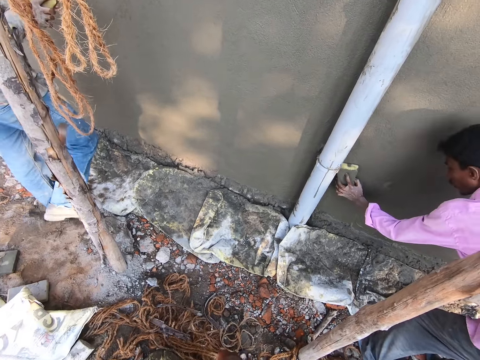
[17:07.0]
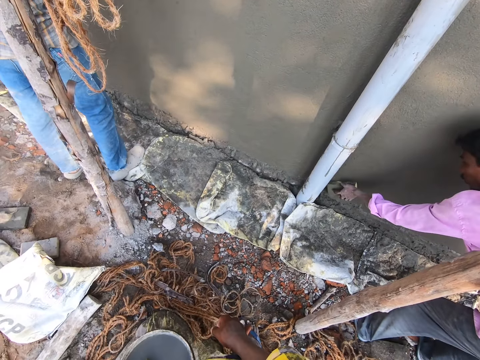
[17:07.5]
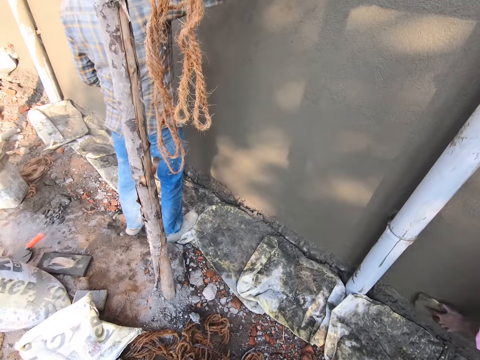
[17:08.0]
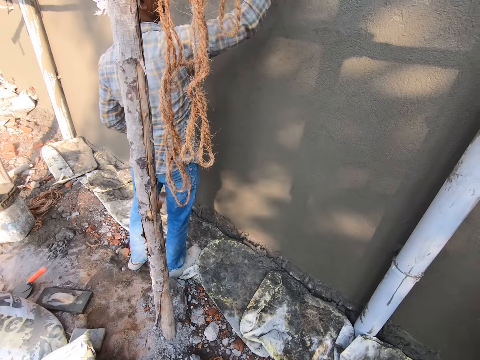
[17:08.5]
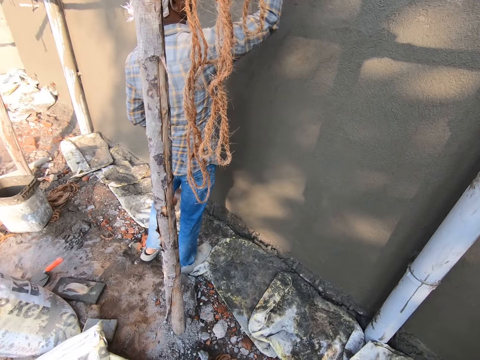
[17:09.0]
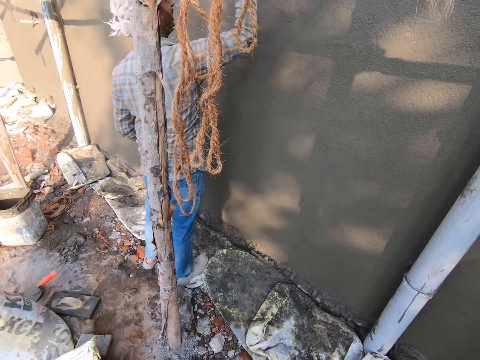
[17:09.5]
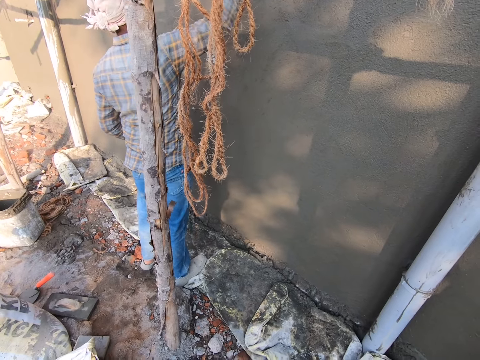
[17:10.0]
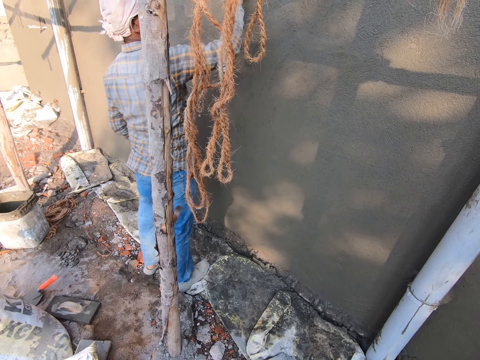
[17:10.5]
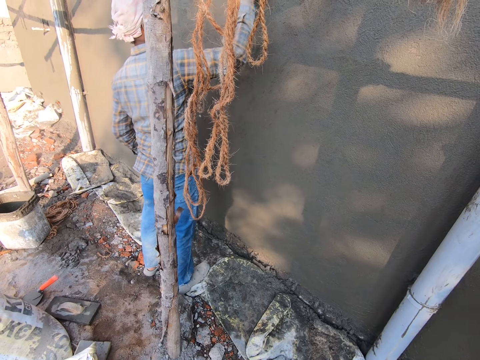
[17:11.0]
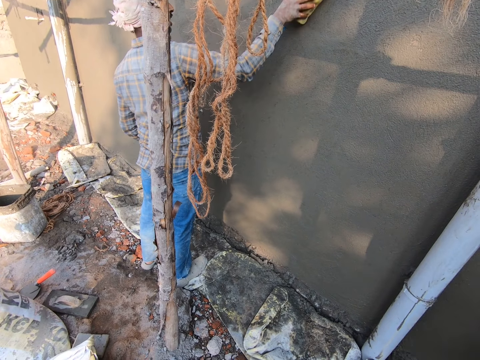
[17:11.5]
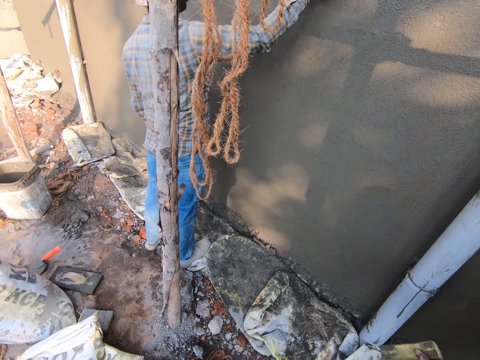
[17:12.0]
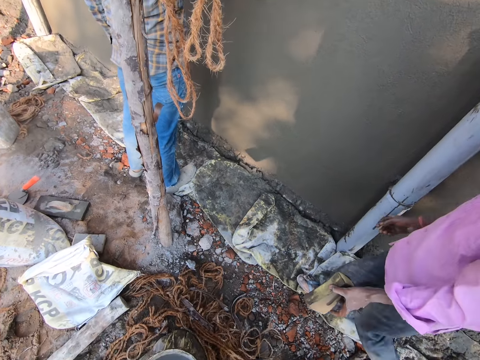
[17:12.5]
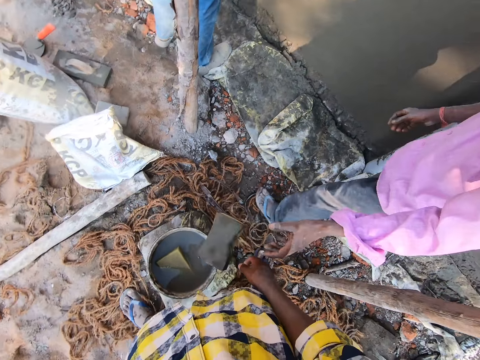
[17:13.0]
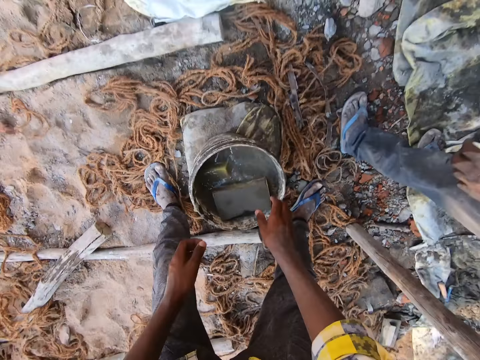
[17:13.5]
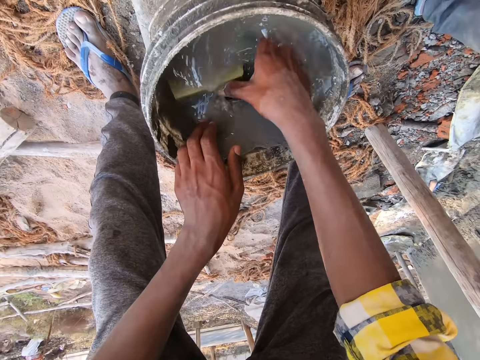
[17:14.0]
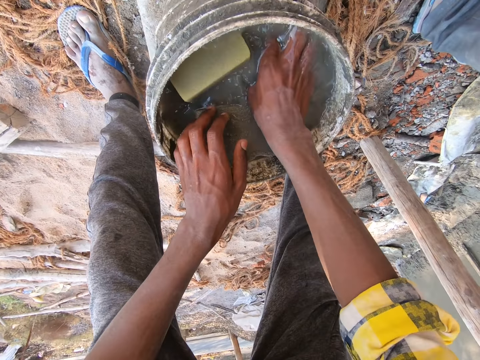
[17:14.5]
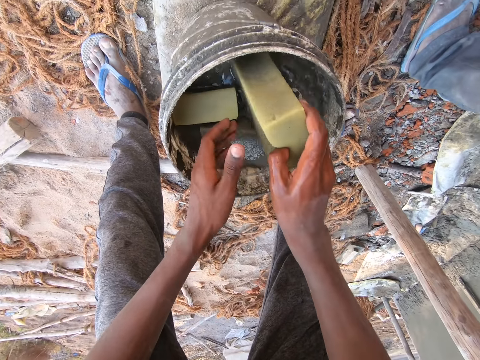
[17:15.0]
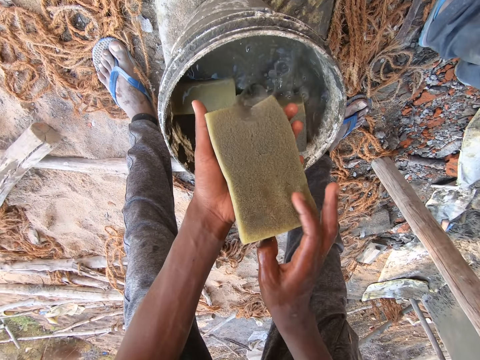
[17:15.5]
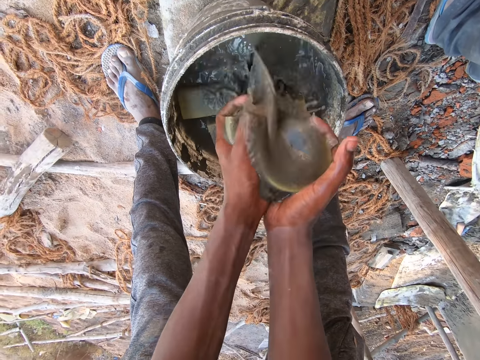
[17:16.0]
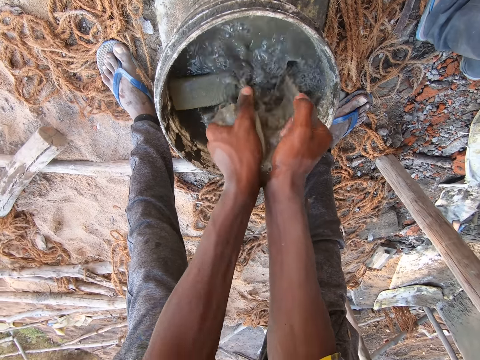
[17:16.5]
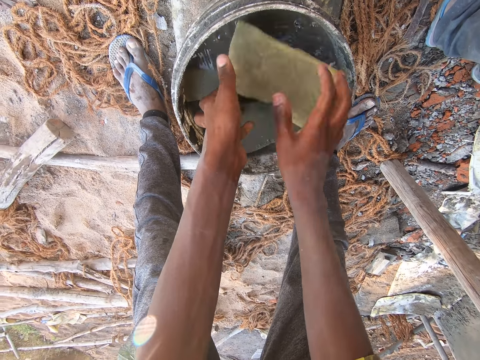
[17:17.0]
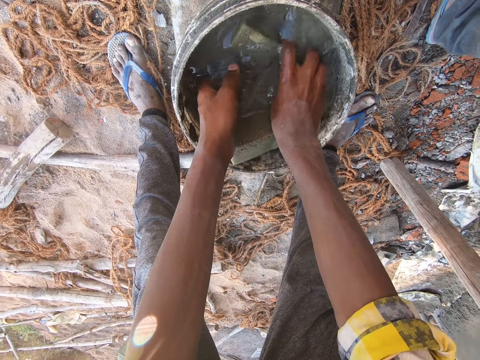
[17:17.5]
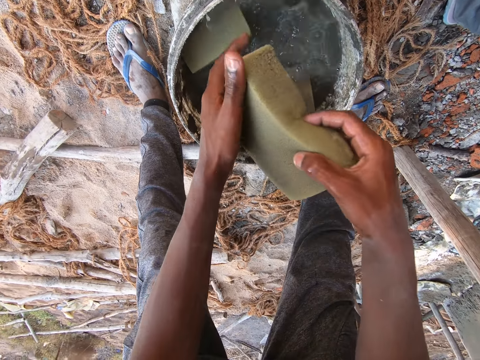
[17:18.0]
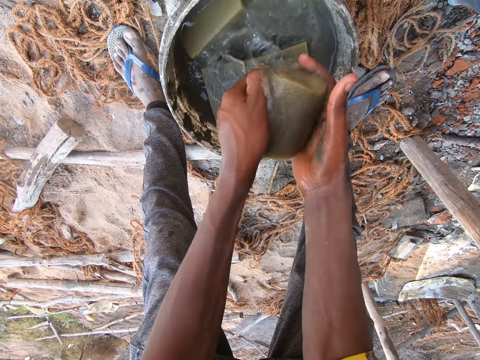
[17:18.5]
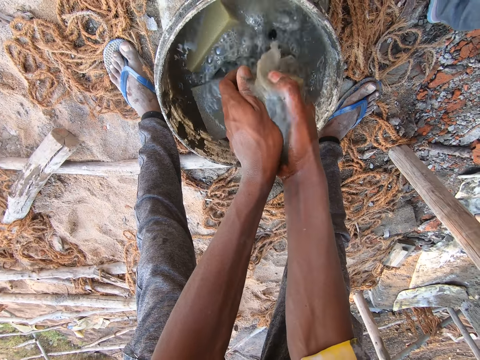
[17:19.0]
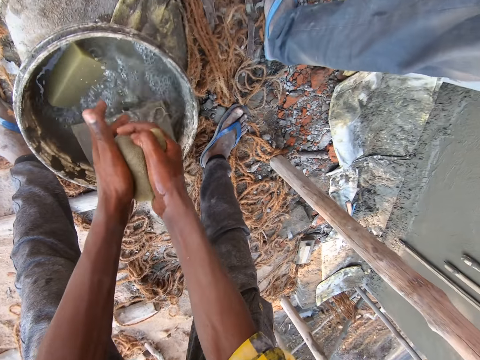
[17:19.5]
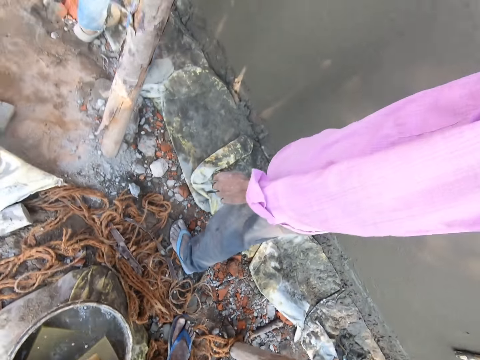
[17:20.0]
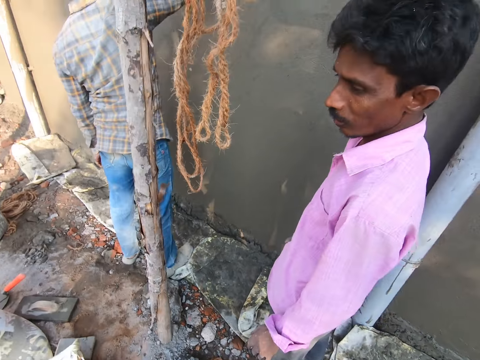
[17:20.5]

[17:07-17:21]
A man softens the wall with a cleaning sponge. Another man wipes the wall with a mattress. The second man softens the wall with a sponge. The first man throws the cleaning sponge in a bucket. The camera wearer picks a sponge from the water with both hands. They squeeze water from the sponge with both hands, dip the sponge in the water, and squeeze water from the sponge with both hands.

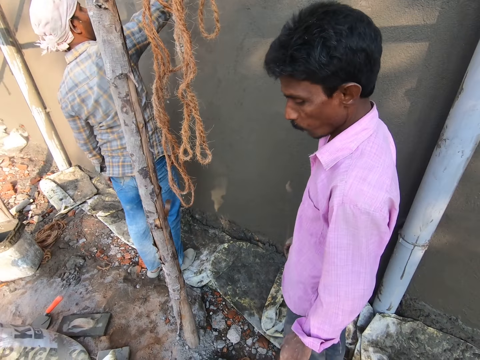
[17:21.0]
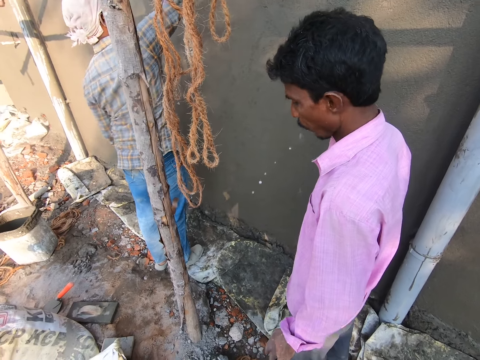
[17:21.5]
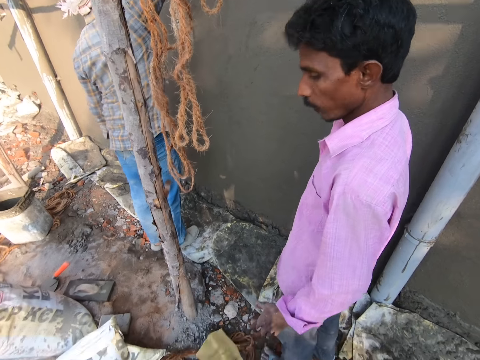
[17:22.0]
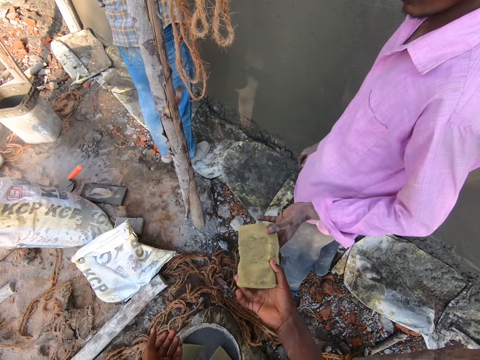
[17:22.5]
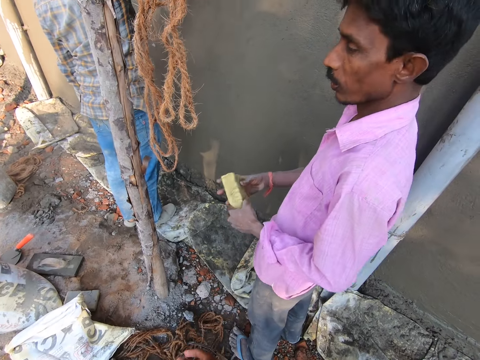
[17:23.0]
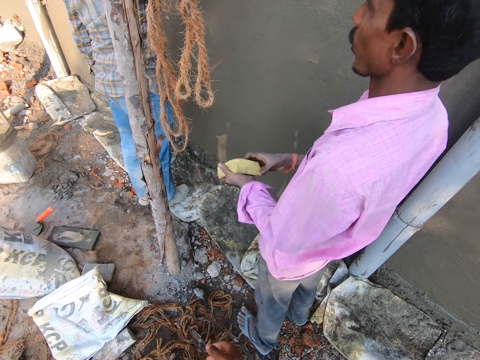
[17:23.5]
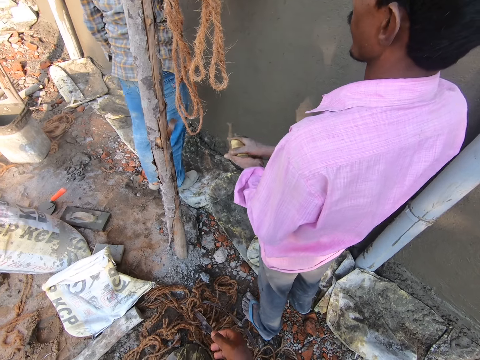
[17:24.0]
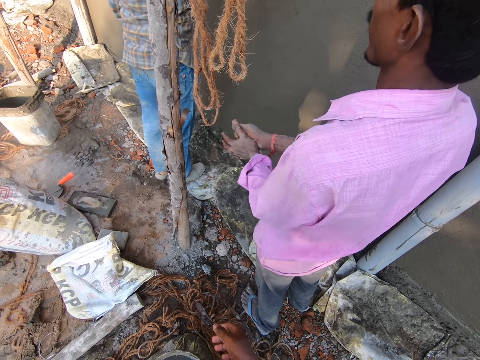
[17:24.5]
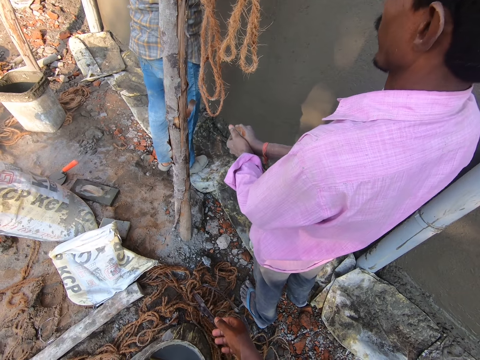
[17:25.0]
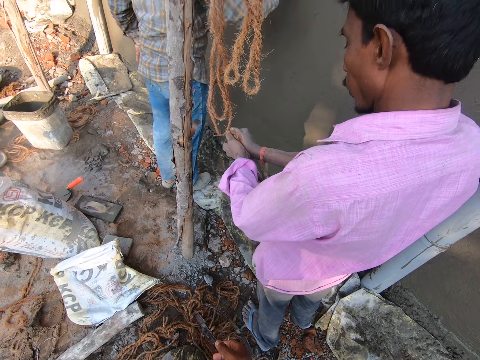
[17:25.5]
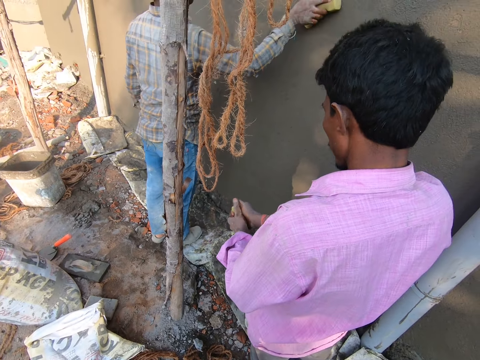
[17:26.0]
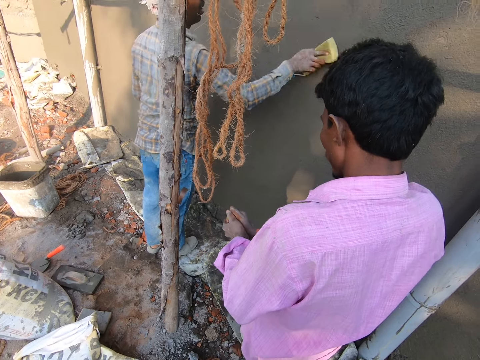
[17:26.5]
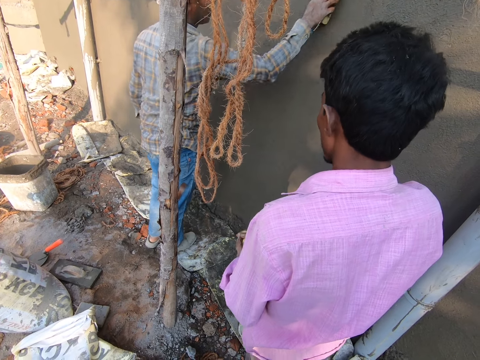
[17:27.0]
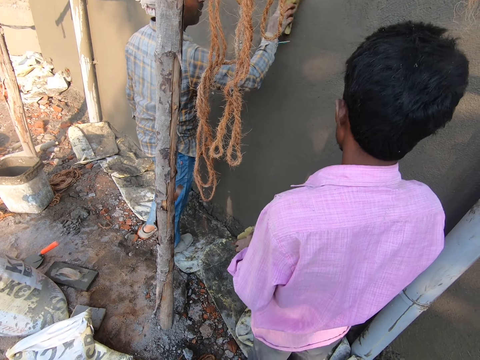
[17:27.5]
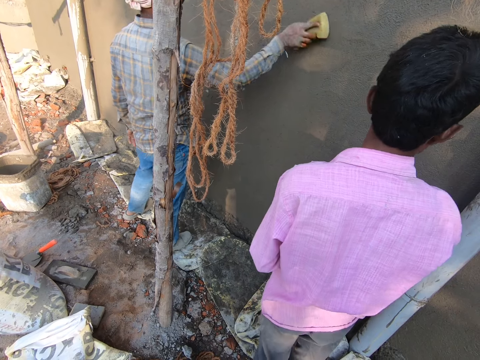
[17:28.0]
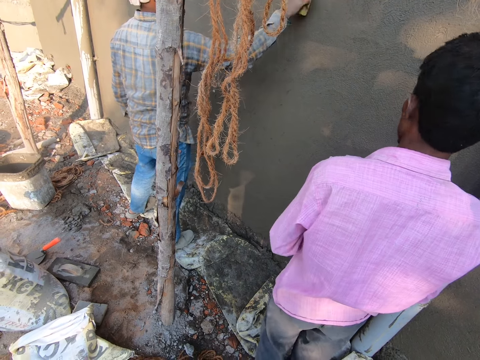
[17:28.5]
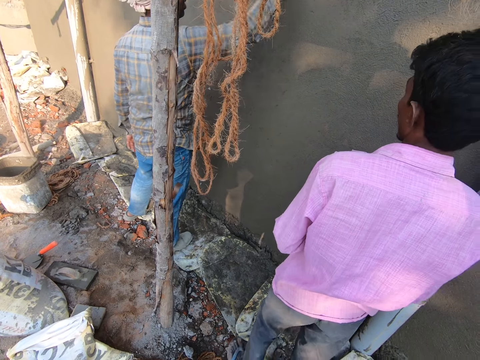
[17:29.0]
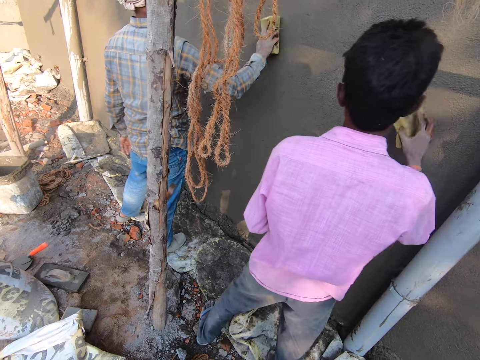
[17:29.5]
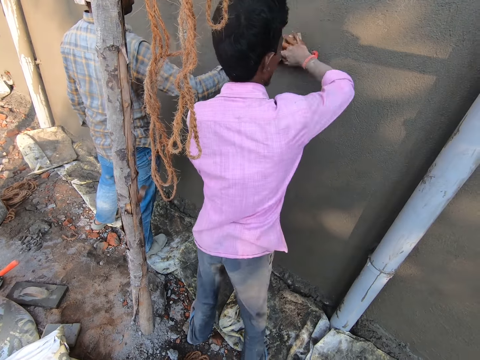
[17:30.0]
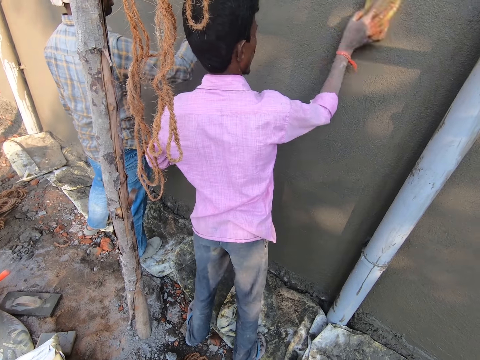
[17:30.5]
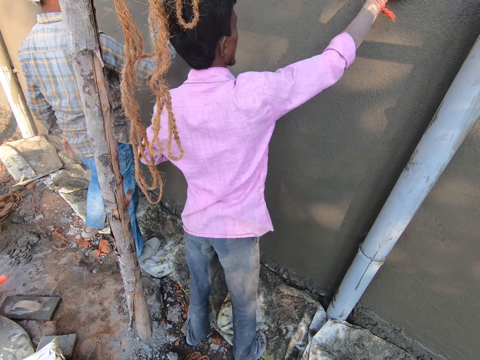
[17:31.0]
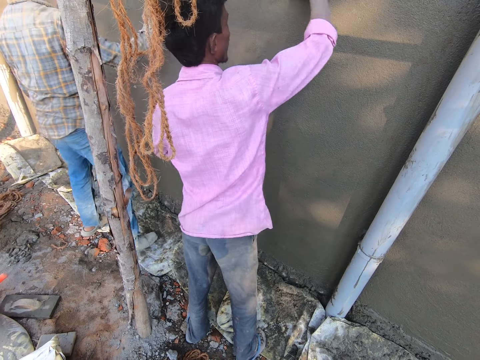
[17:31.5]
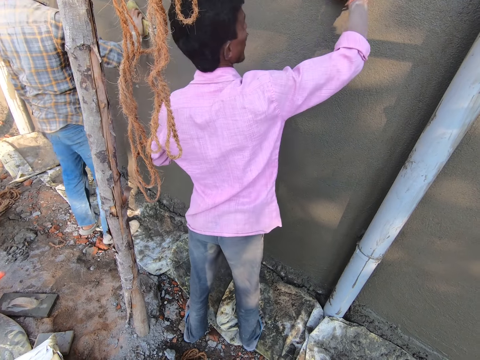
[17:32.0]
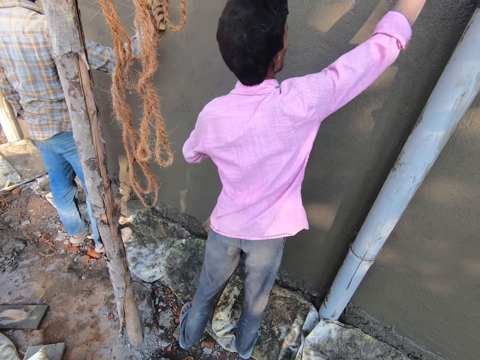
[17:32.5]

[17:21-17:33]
The camera wearer looks around. They hand the cleaning sponge or mattress to a man. The man squeezes the sponge. Another man softens the wall with a sponge. The other man wipes the wall with the mattress. The first man softens the wall with the sponge. The camera wearer wipes the wall with the mattress.
